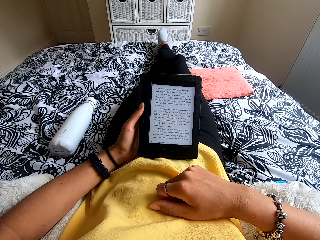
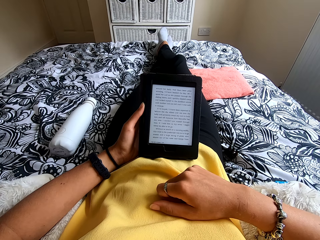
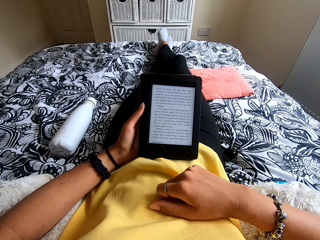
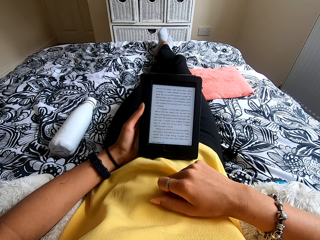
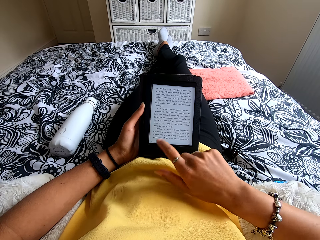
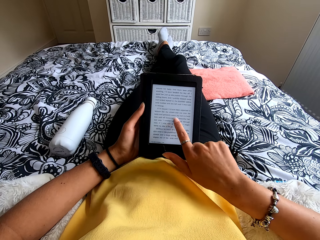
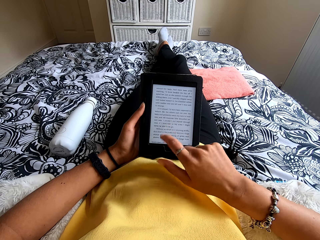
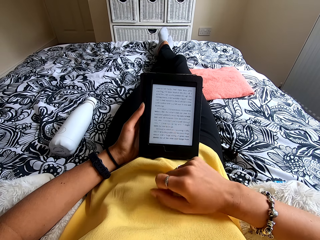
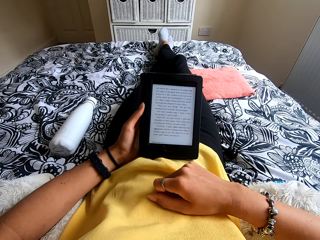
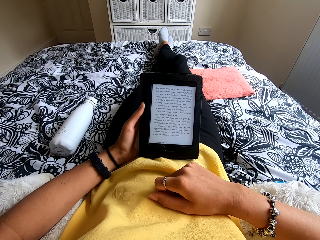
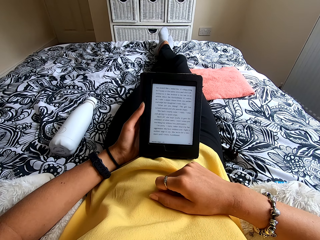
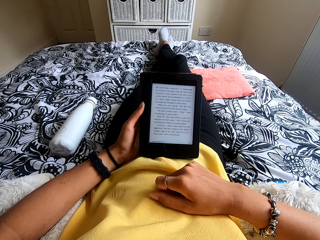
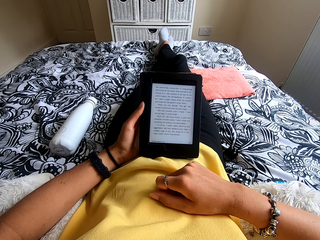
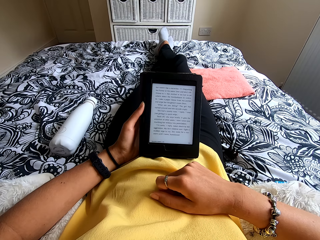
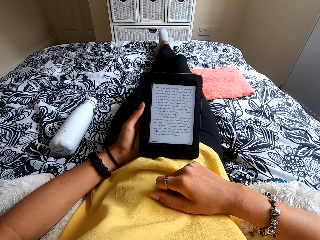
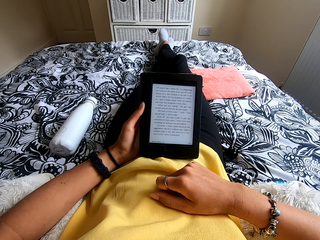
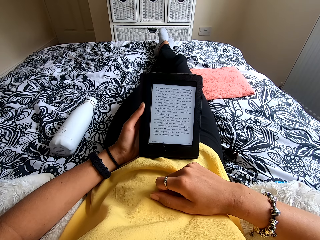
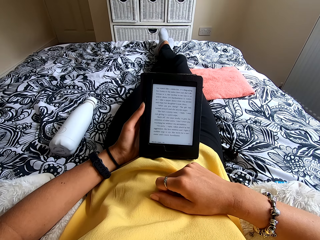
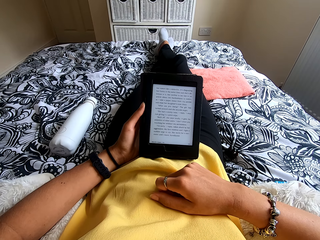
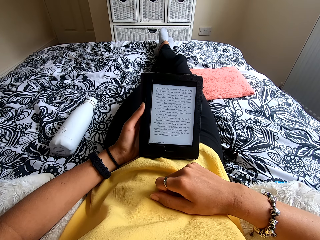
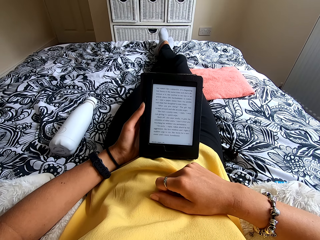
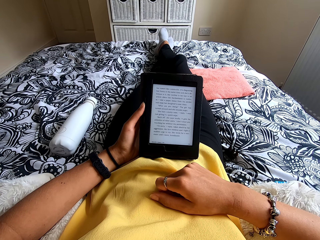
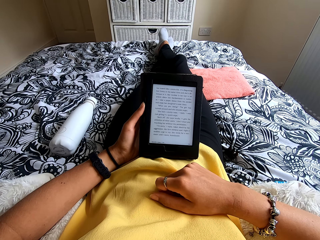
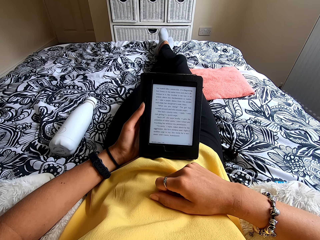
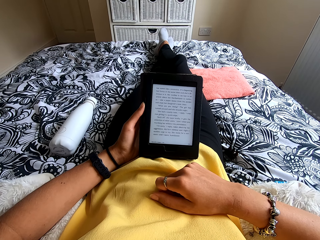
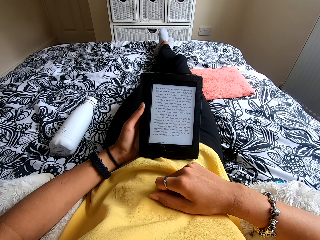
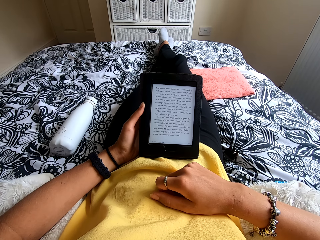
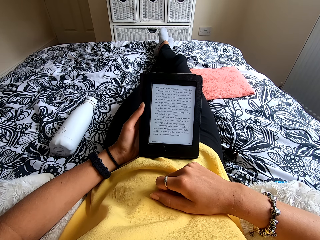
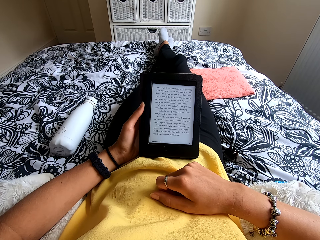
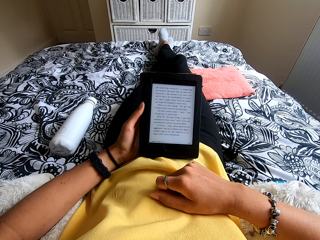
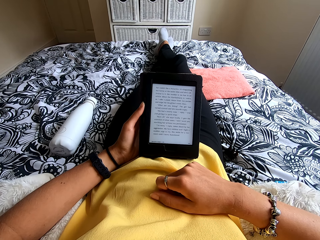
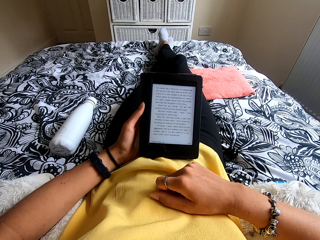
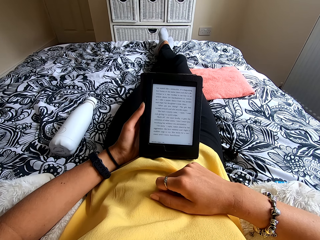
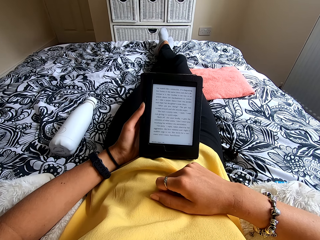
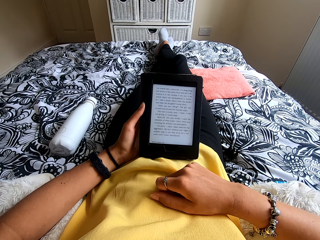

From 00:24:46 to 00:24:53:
The camera wearer touches the tablet screen. They move the hand to the stomach. They read the ebook.

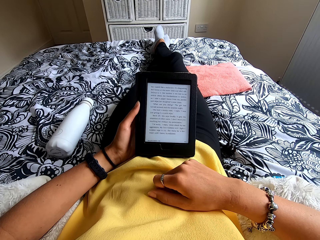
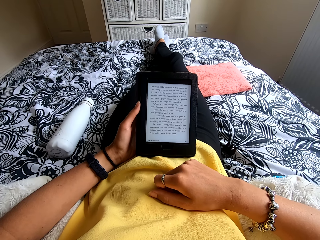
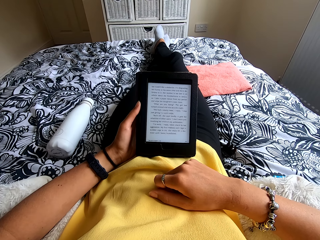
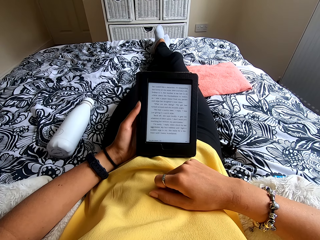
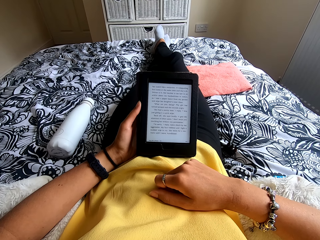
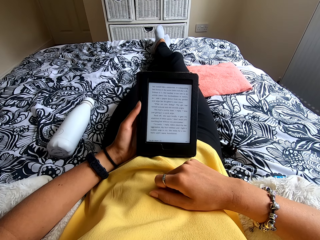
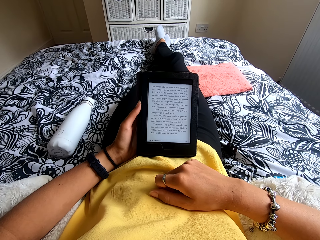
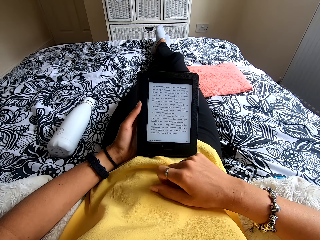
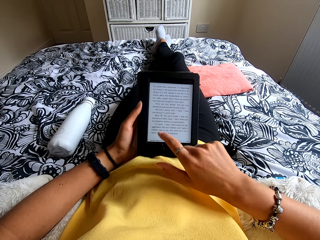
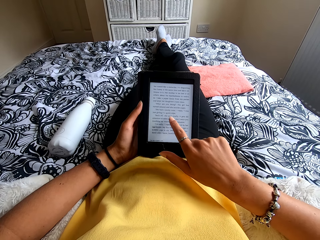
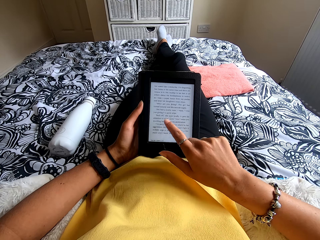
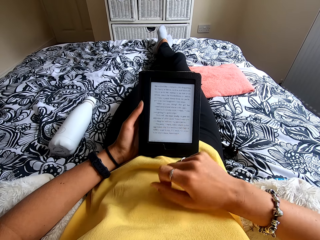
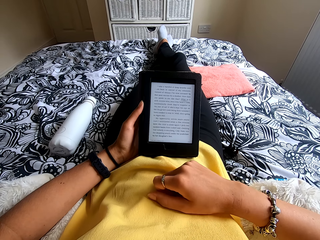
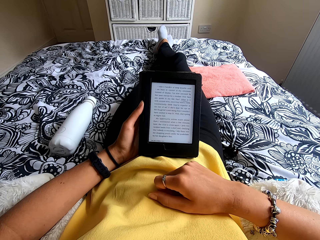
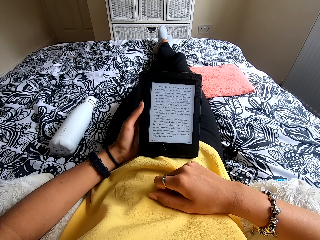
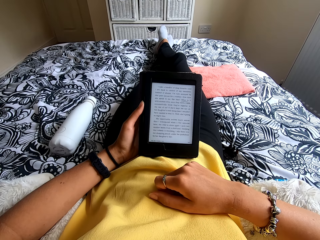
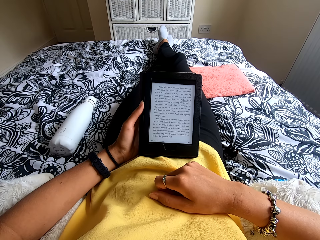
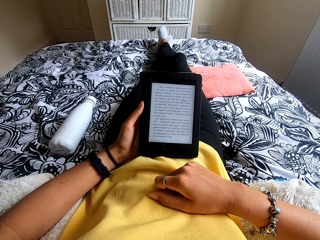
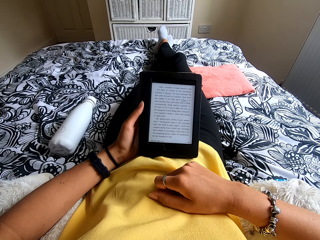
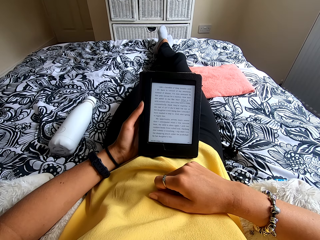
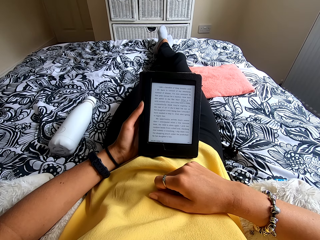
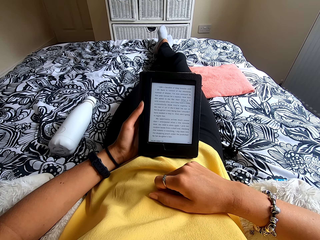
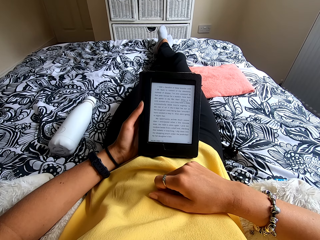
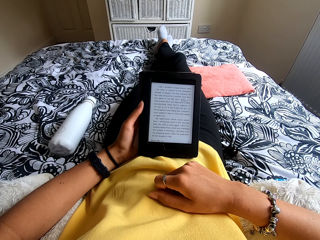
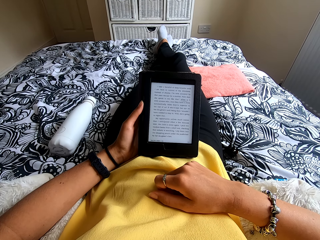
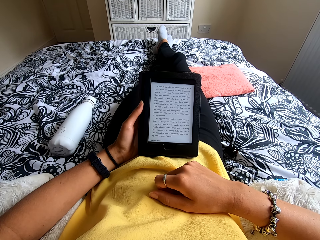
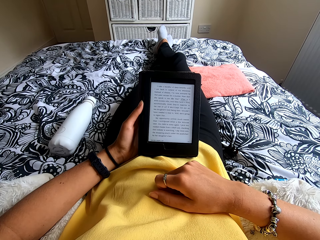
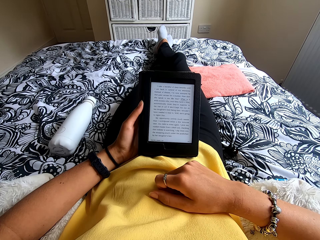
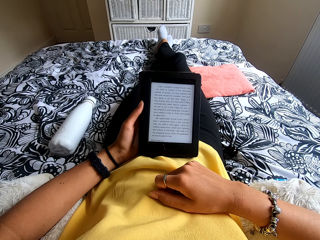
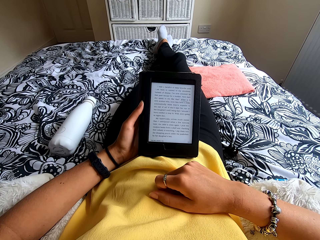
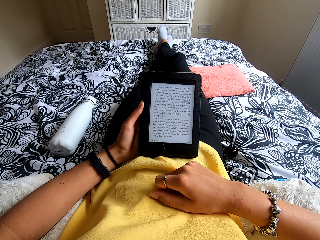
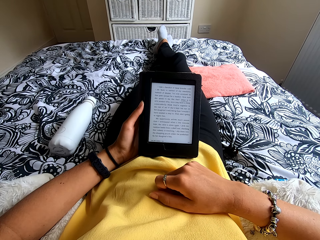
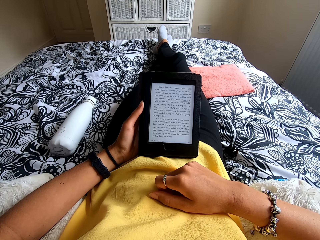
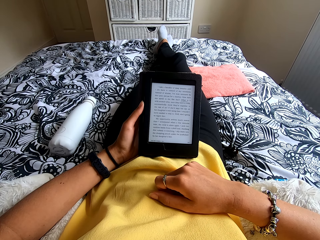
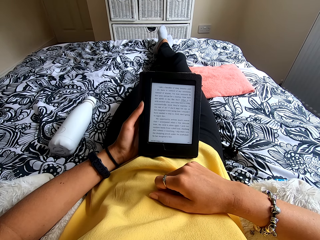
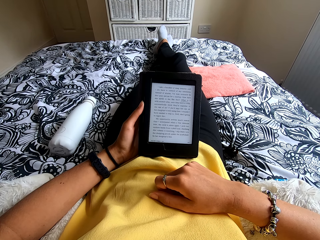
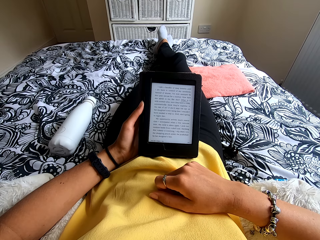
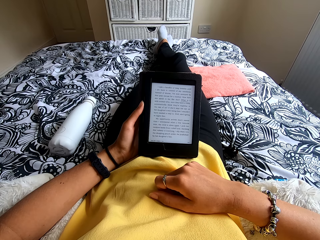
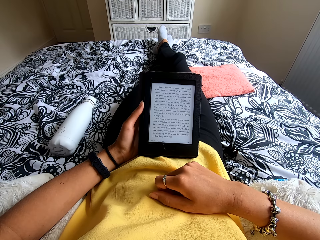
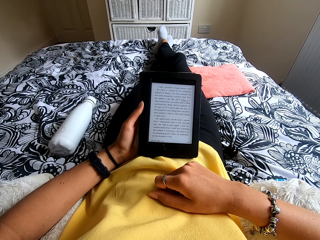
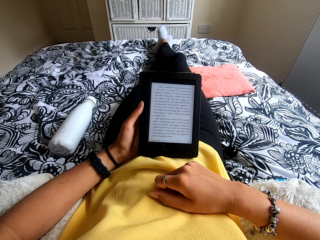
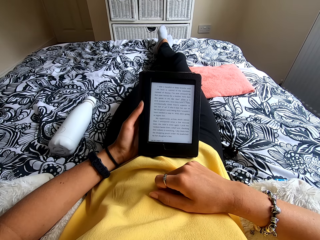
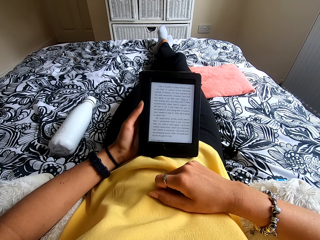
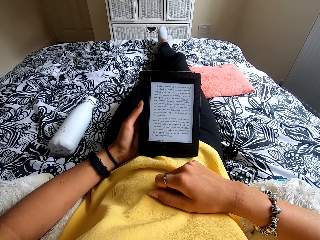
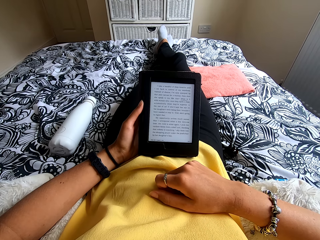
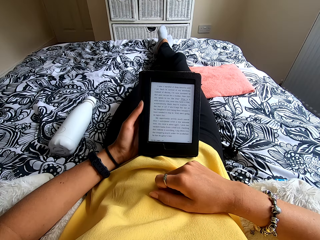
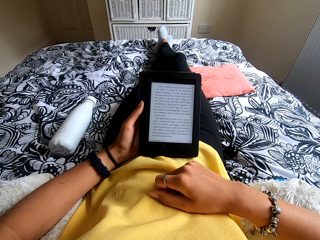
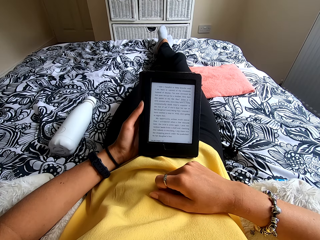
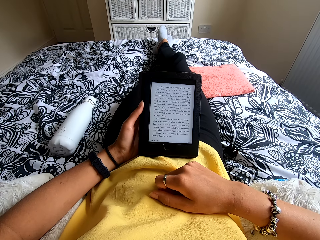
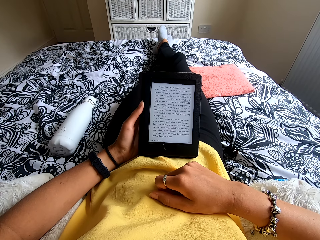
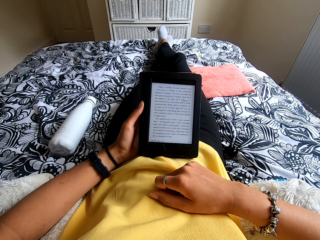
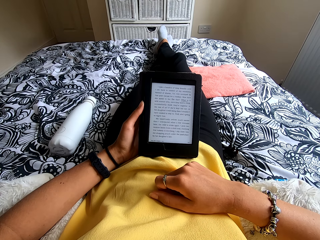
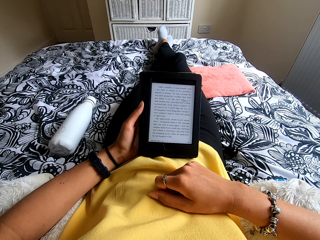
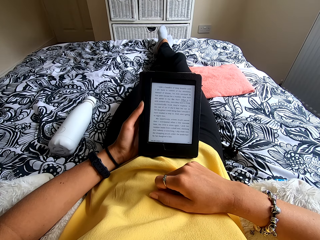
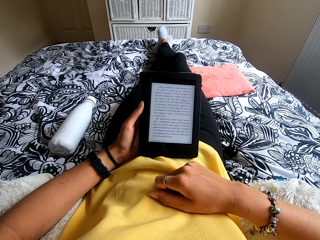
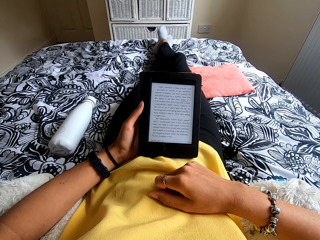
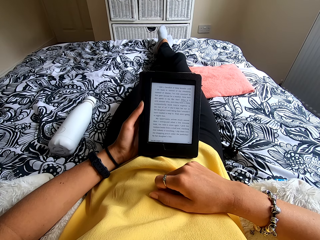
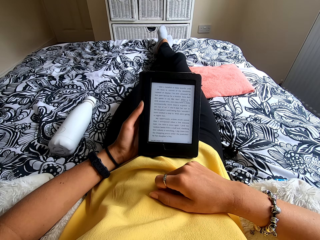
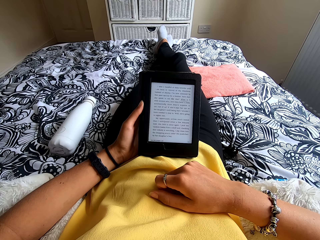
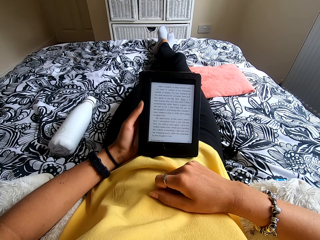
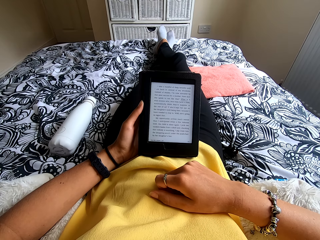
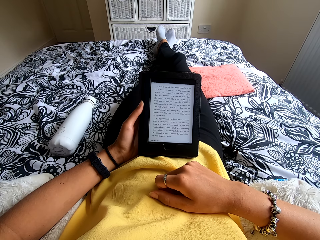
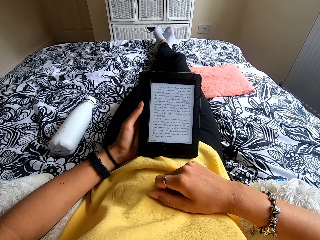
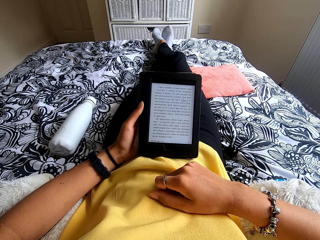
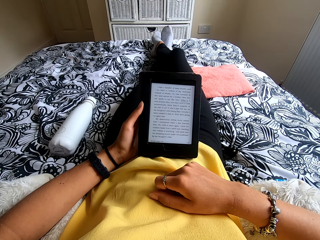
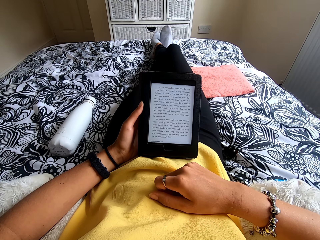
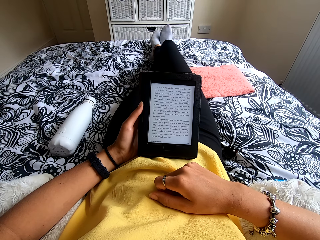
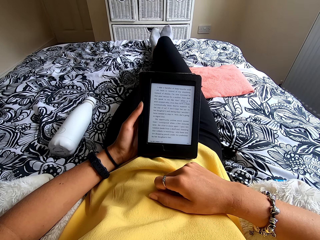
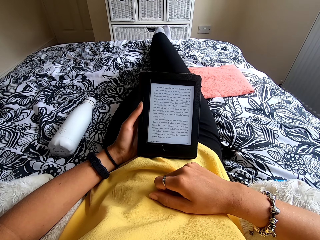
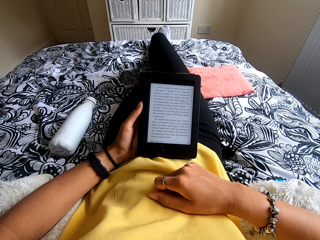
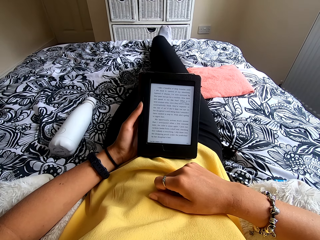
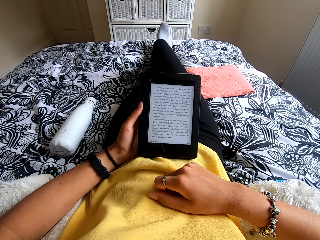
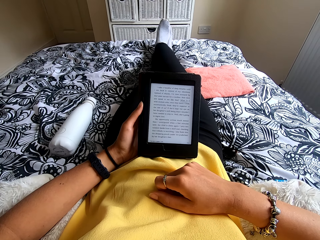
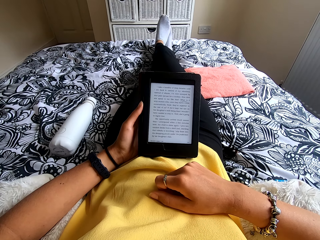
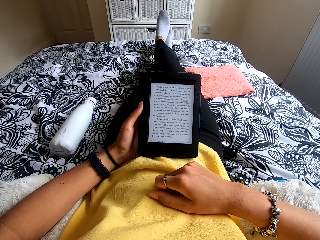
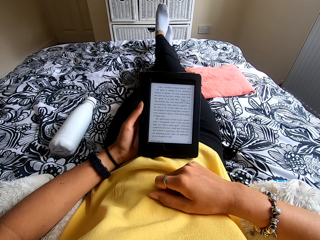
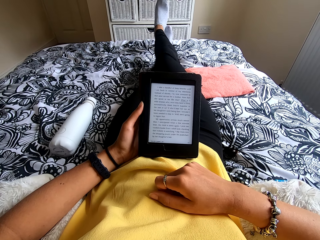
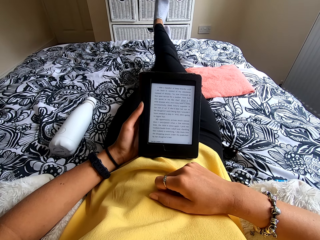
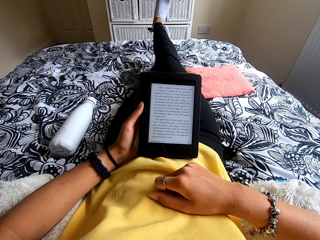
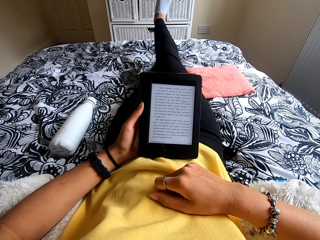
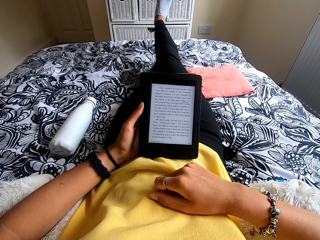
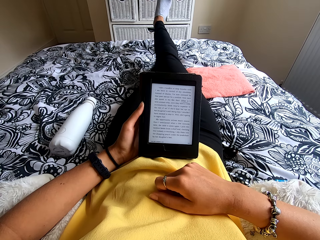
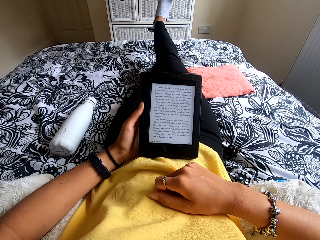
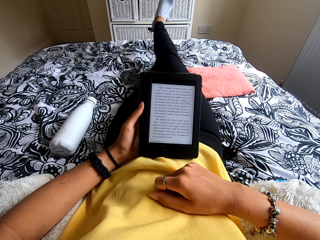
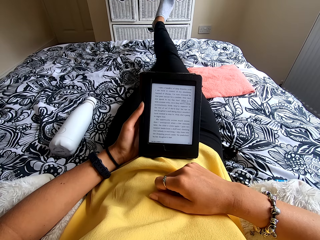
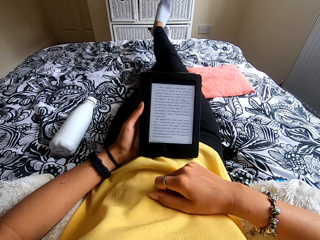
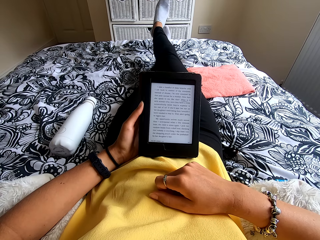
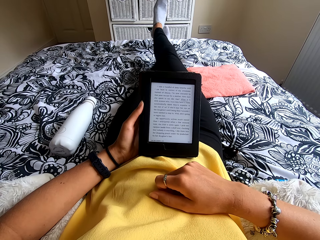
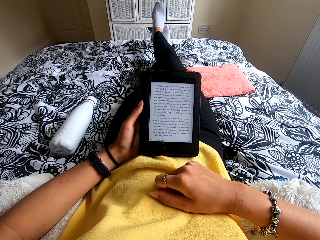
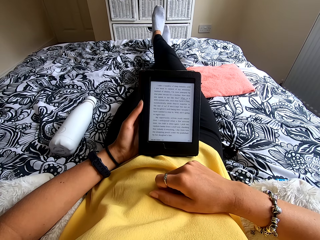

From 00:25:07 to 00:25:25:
The camera wearer touches the tablet screen. They move the hand to the stomach. They read the ebook. They move the legs on the bed. They move the leg up.
